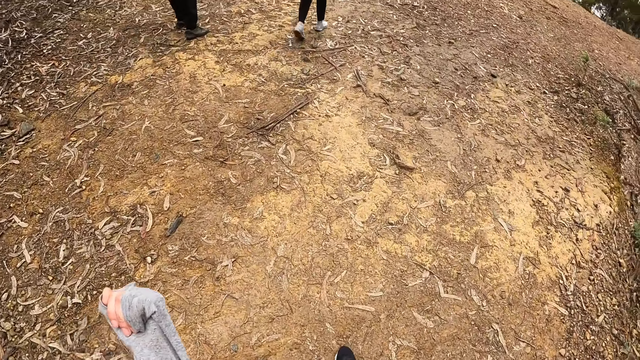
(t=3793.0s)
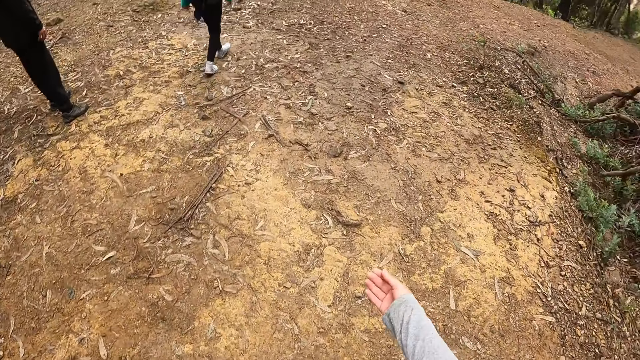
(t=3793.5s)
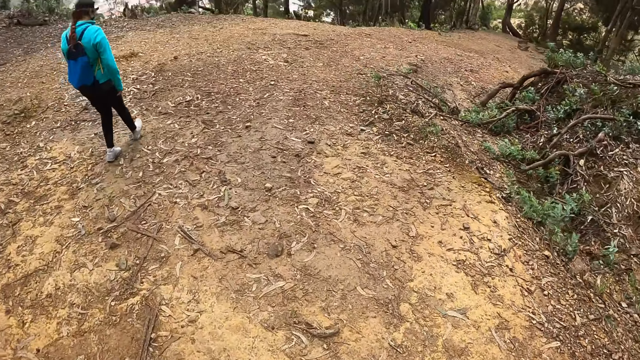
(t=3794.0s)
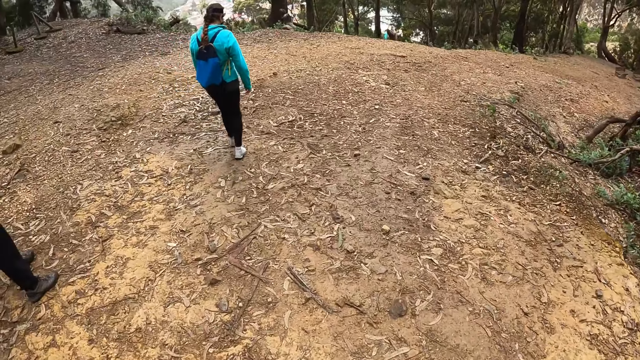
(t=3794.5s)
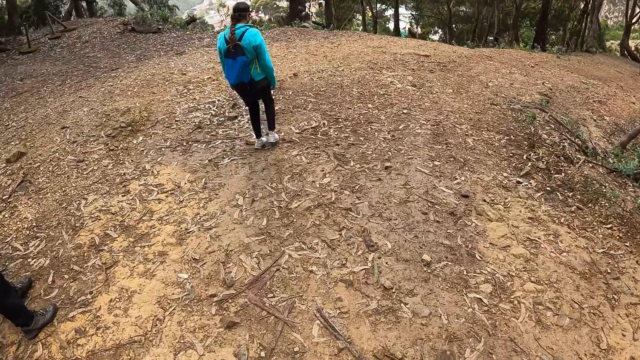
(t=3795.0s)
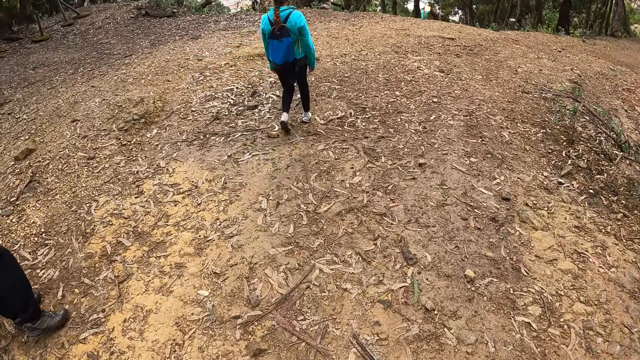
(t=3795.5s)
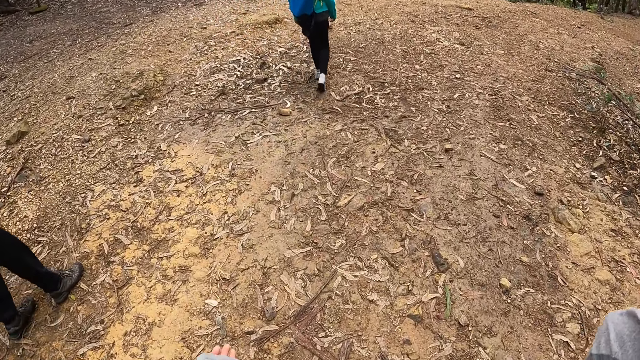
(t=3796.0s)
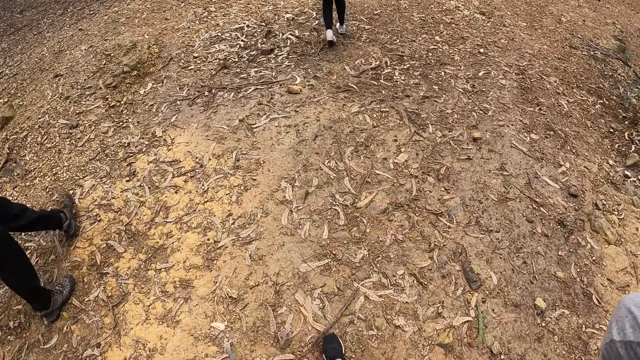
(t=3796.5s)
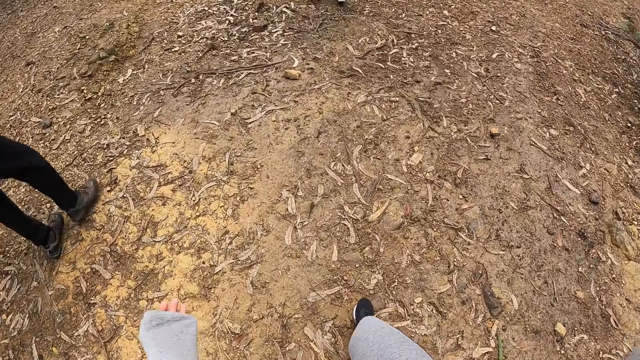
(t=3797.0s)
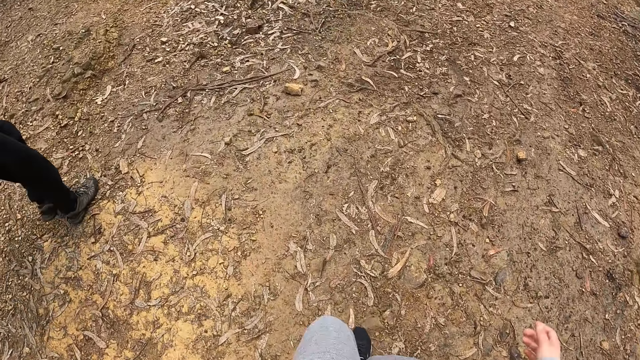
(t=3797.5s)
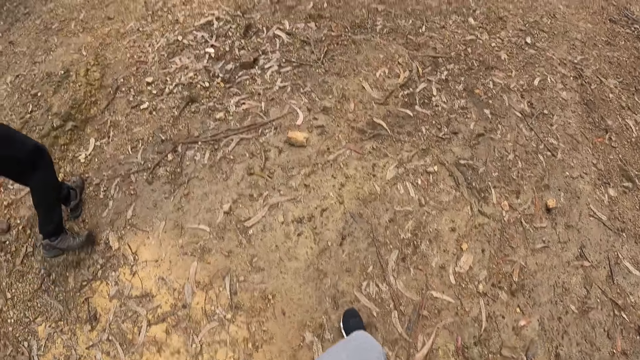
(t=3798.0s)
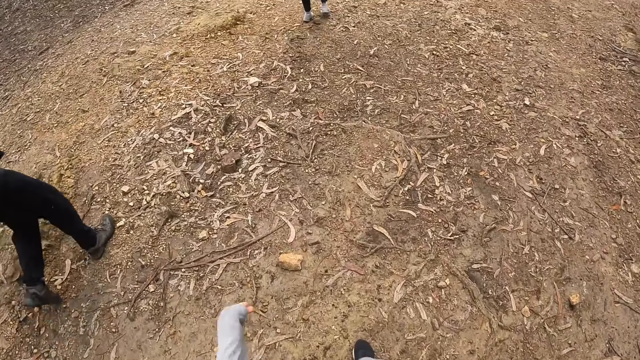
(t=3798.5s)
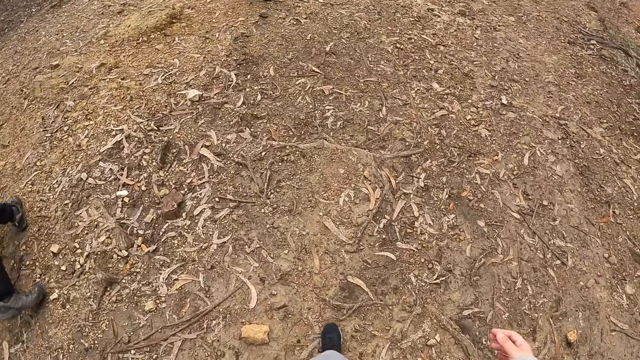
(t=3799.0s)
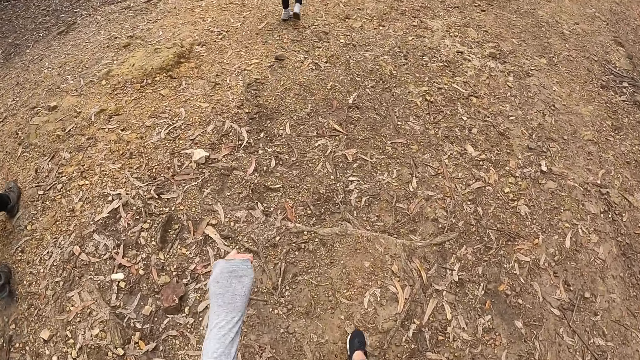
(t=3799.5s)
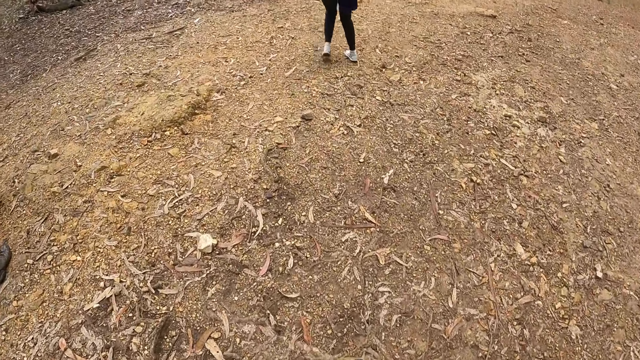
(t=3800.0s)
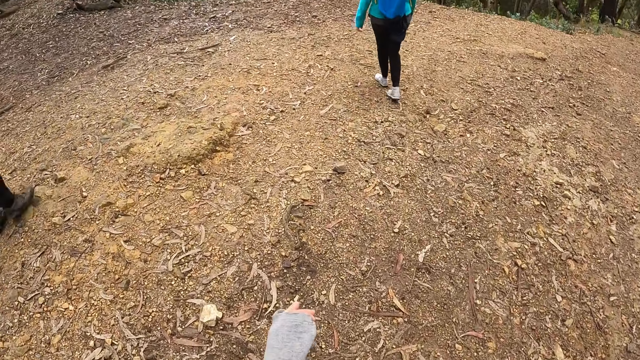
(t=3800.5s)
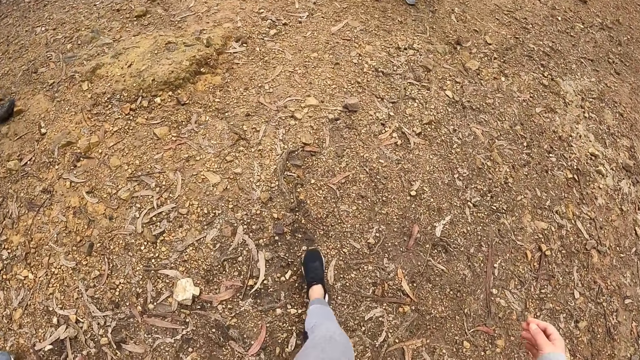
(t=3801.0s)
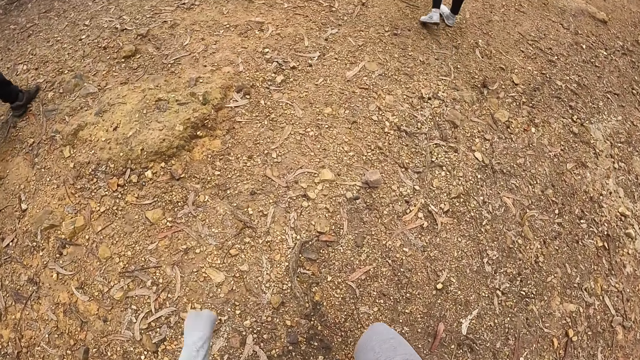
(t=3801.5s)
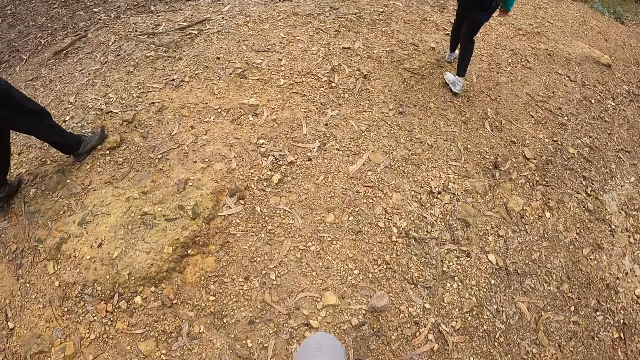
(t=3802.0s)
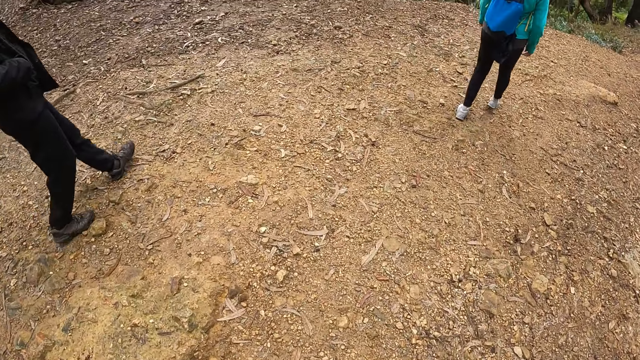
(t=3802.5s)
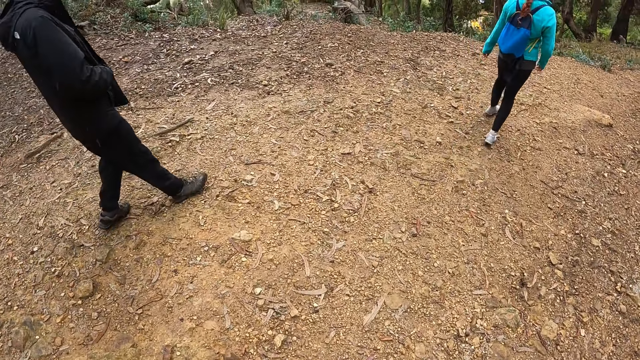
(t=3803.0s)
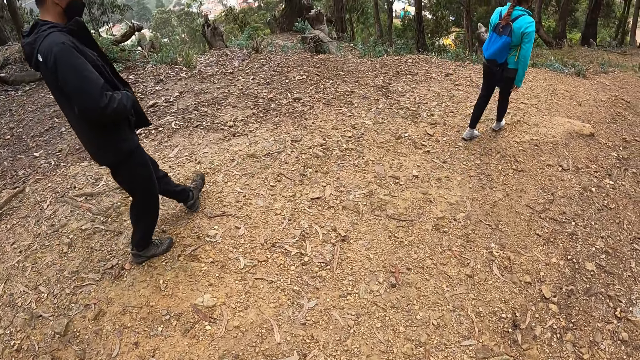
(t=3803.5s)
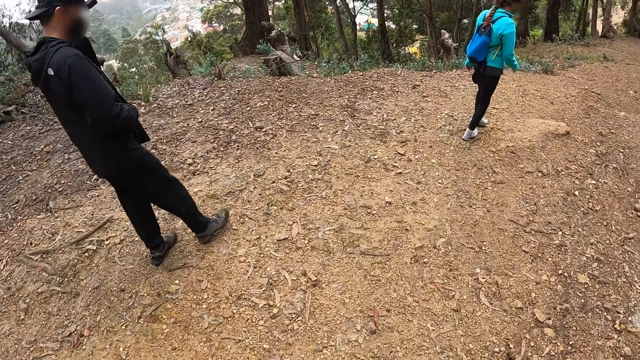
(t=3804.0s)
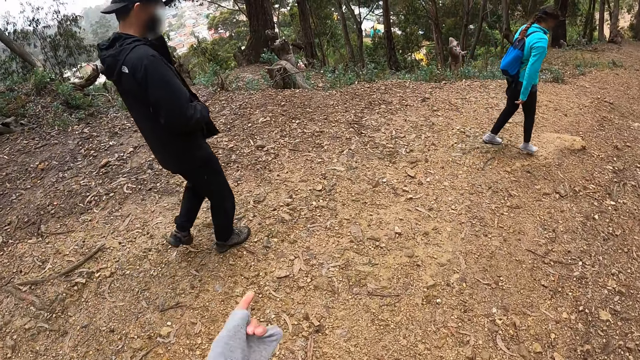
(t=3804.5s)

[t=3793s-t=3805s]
The camera wearer shows hand signs.

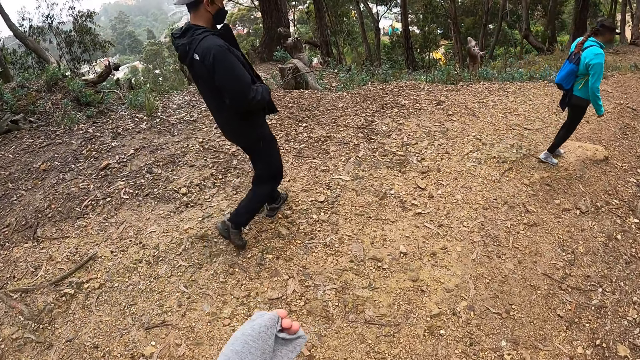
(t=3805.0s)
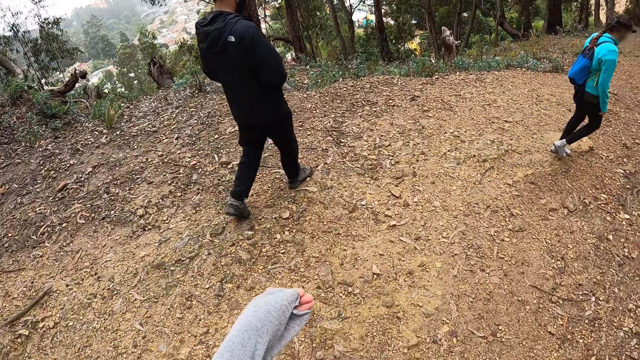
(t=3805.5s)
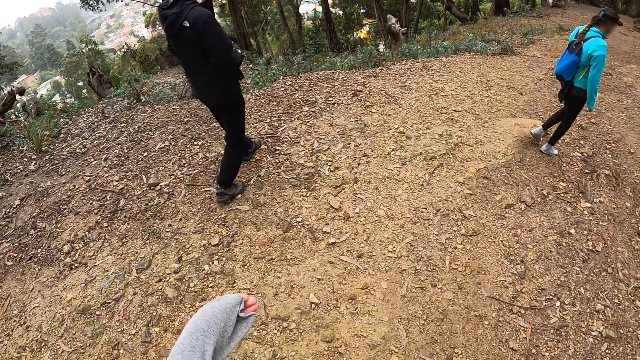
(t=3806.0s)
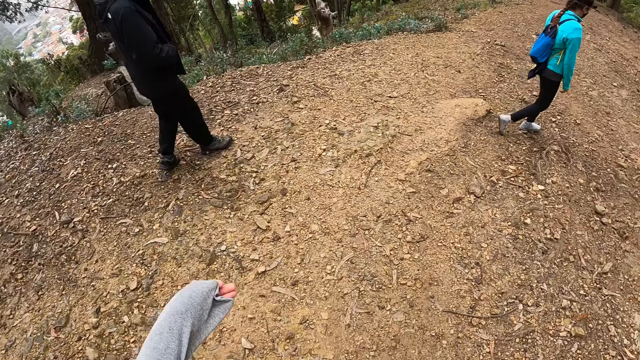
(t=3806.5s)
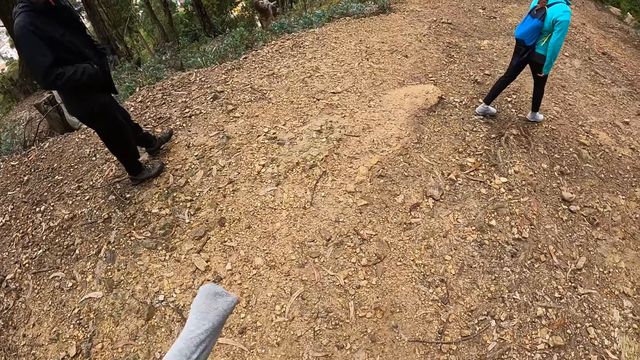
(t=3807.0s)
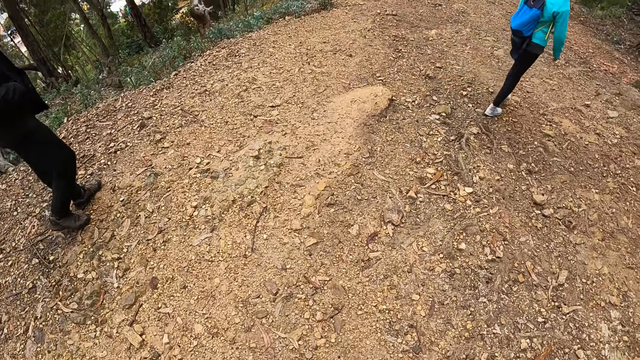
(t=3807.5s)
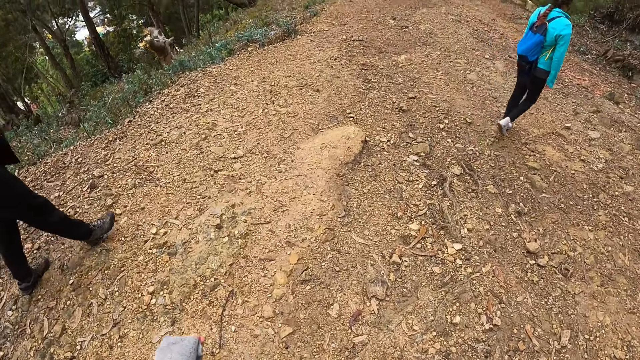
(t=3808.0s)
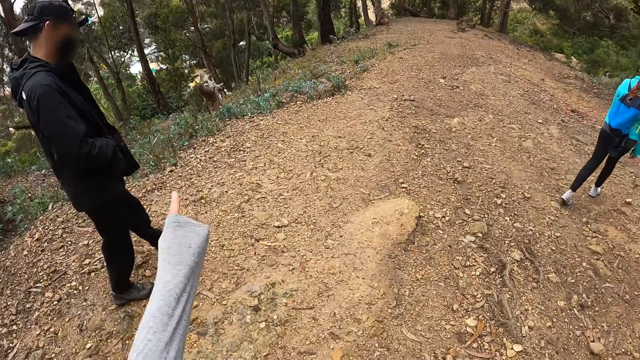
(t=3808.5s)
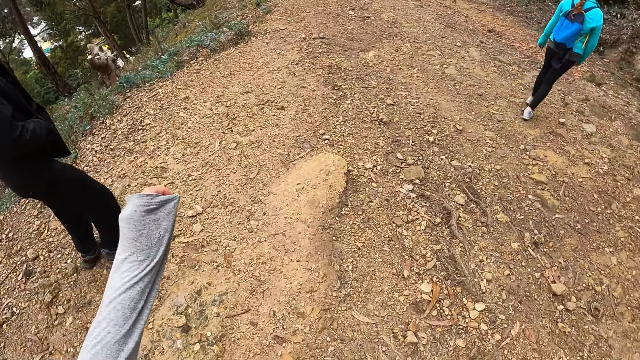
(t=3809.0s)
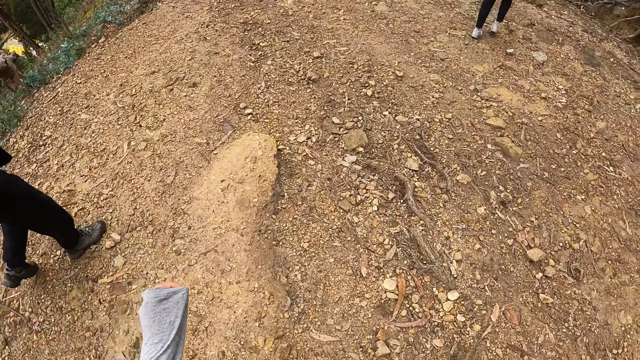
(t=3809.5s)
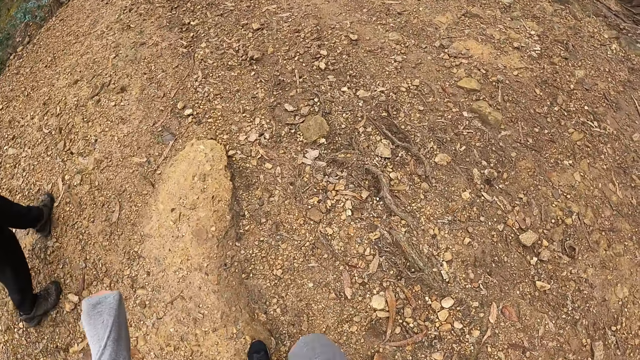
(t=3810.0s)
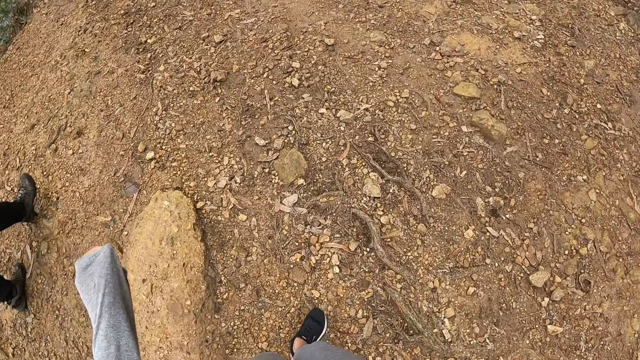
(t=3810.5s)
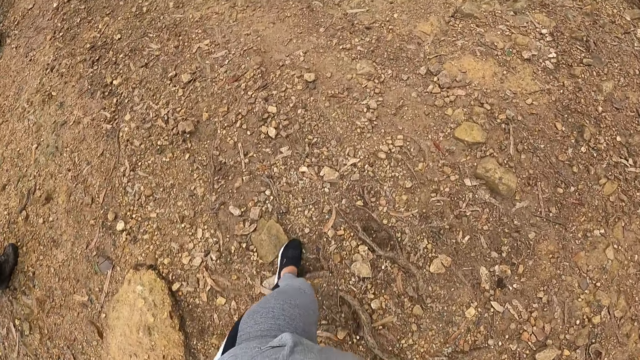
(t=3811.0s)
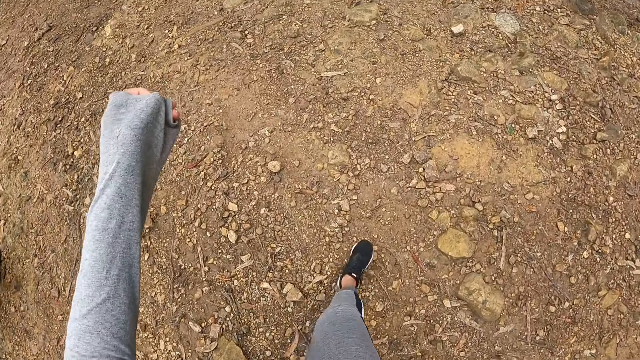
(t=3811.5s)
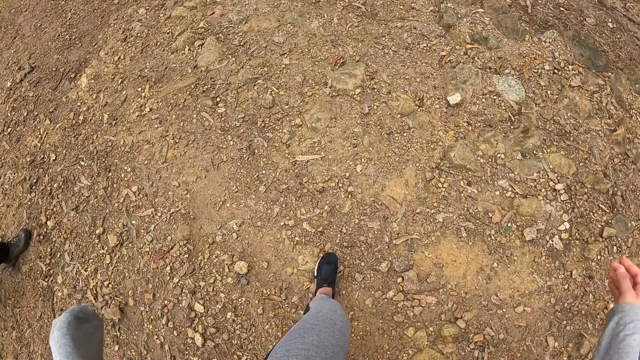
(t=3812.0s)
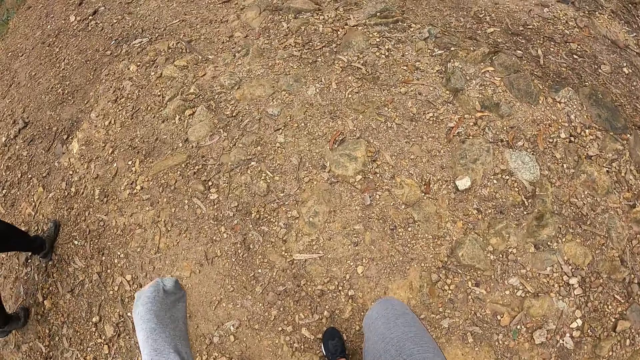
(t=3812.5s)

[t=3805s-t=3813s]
The camera wearer points around. They walk around.
